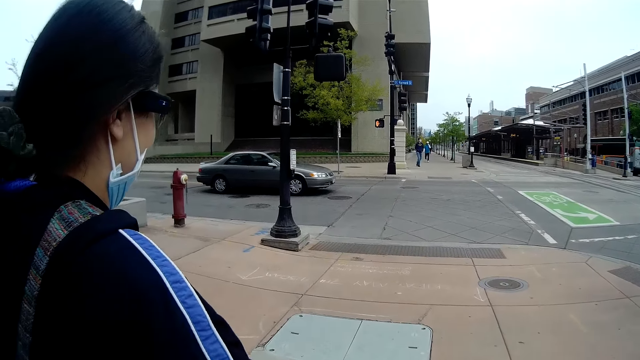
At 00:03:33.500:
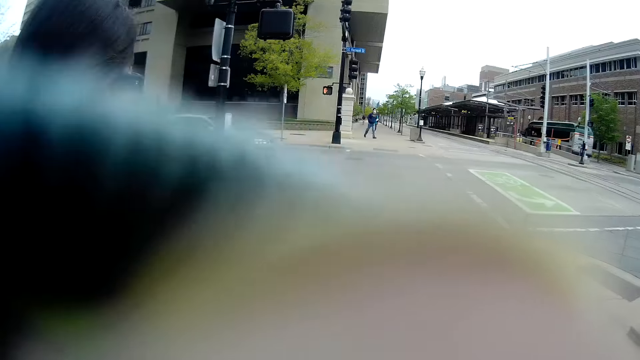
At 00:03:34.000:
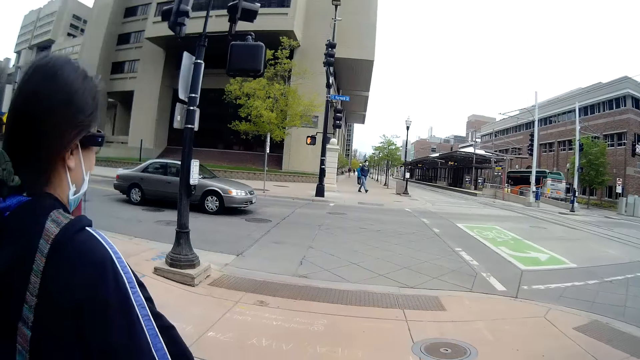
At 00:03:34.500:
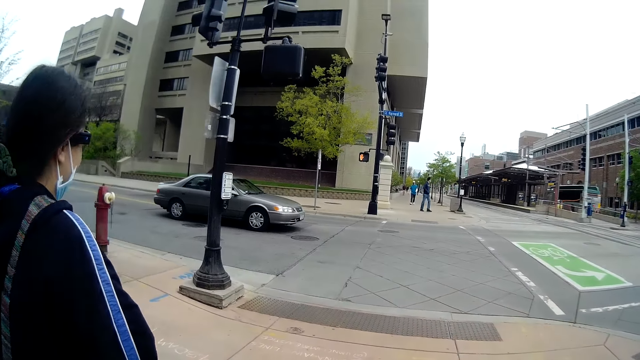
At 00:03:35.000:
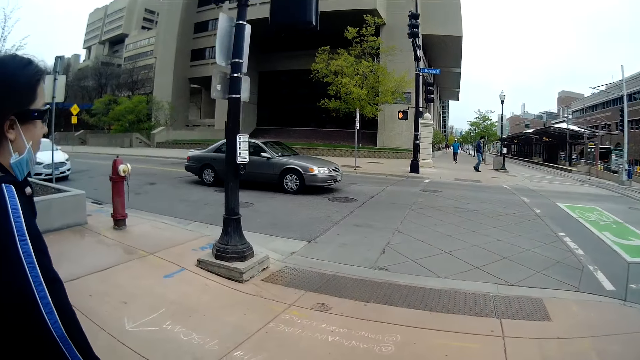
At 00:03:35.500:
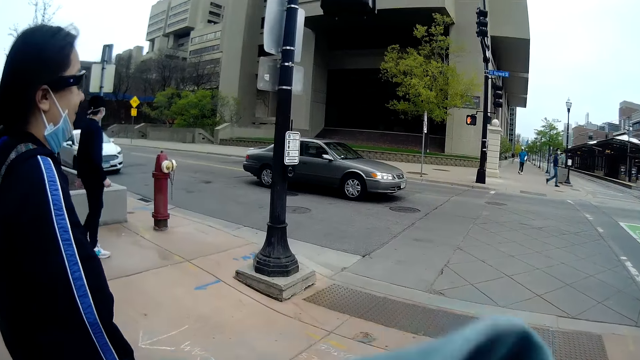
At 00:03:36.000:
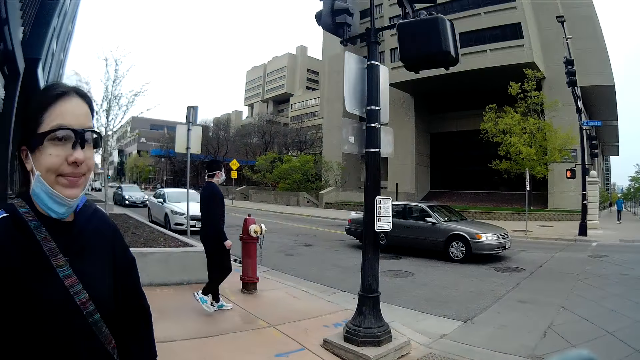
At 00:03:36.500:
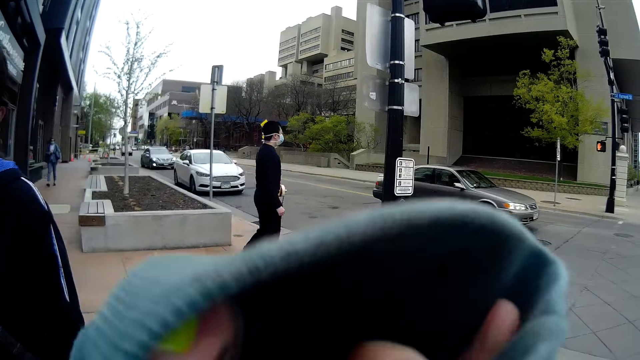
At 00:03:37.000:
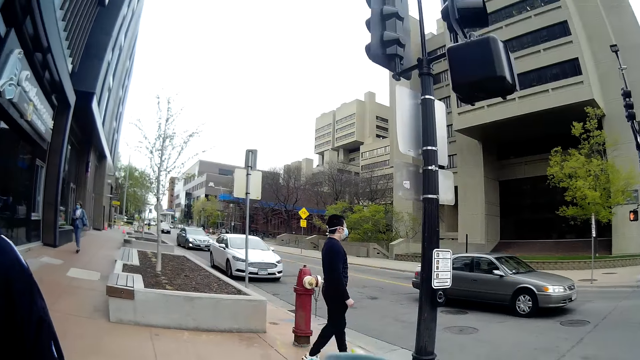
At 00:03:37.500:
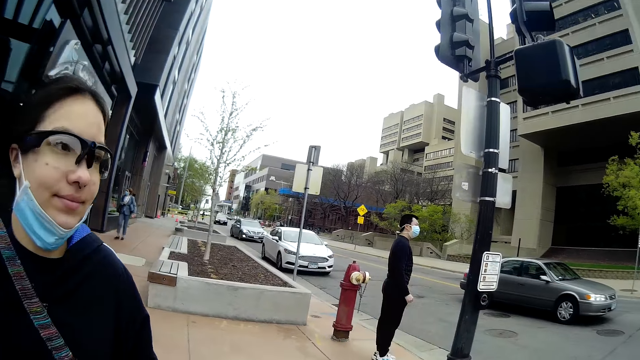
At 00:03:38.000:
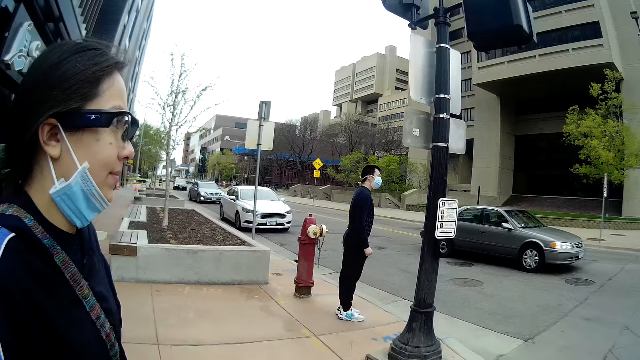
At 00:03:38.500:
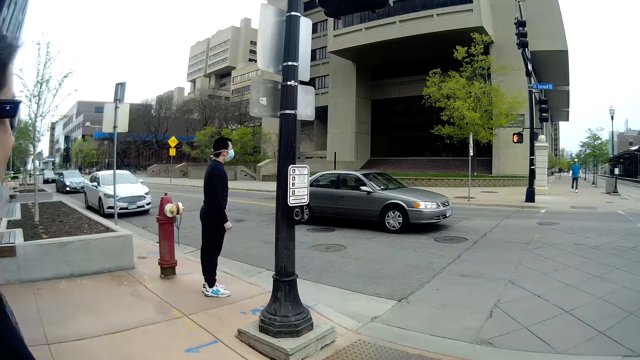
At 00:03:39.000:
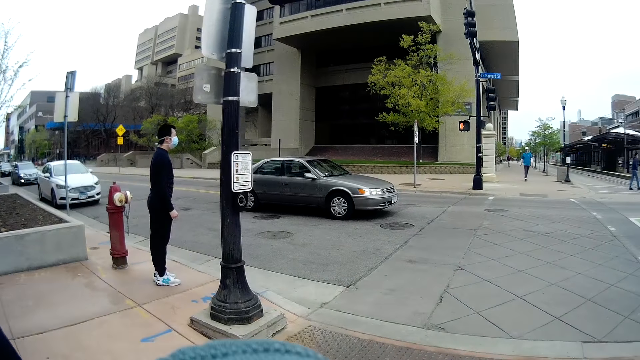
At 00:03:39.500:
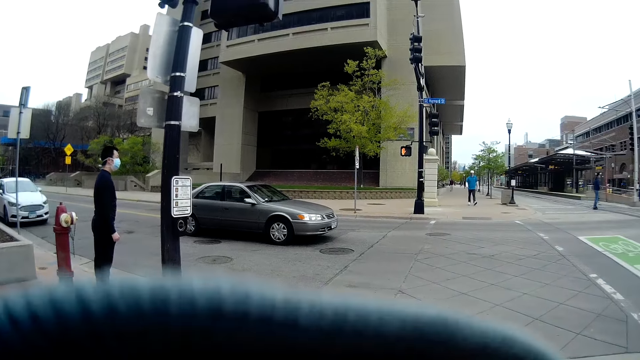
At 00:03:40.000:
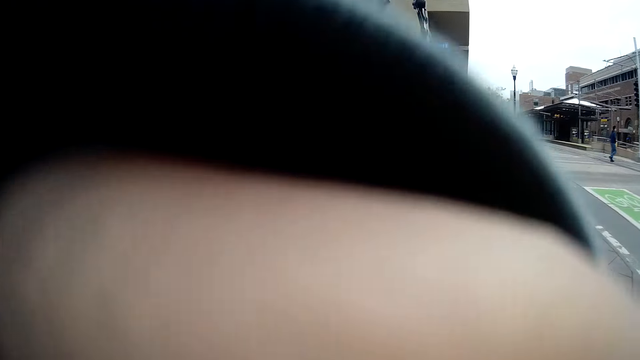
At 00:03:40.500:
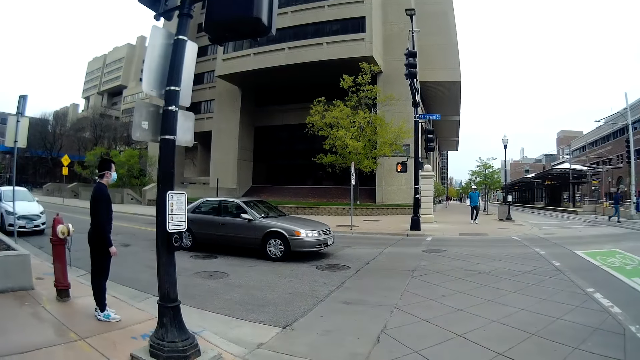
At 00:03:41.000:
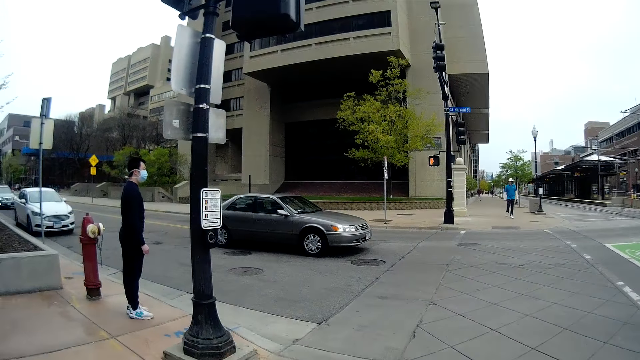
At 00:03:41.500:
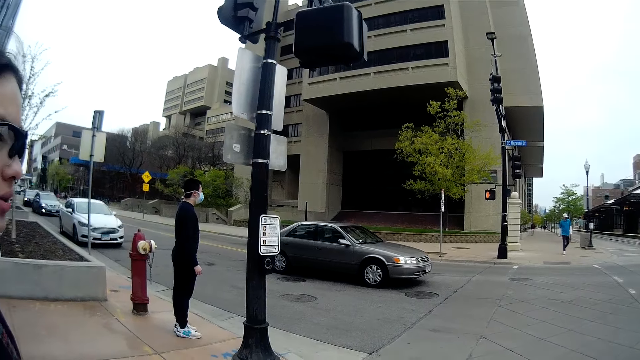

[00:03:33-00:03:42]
A man walks around. The camera wearer stops by the pedestrian crossing on the road with the woman. The man stops walking.

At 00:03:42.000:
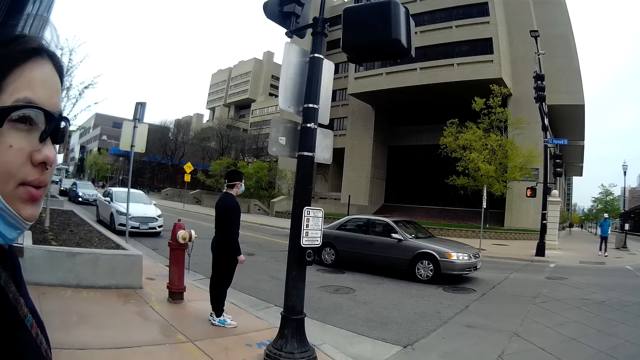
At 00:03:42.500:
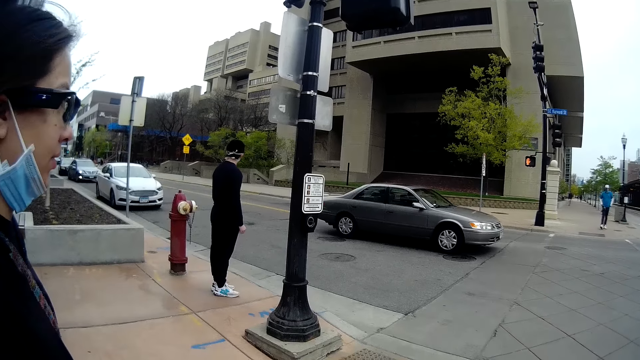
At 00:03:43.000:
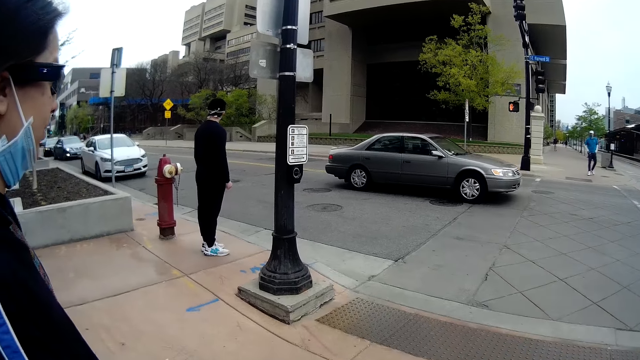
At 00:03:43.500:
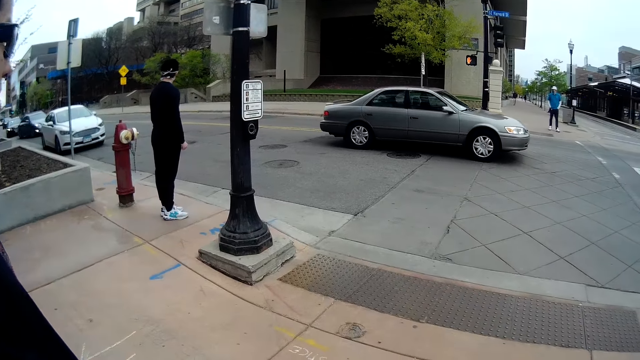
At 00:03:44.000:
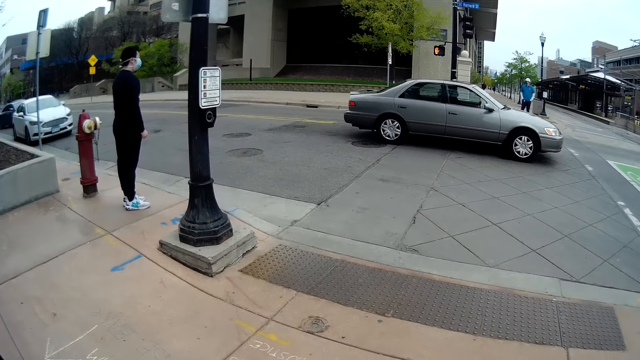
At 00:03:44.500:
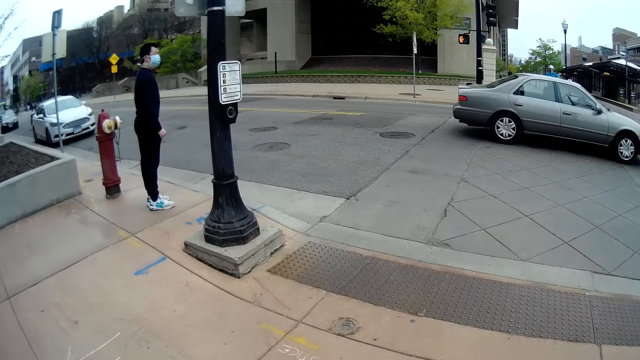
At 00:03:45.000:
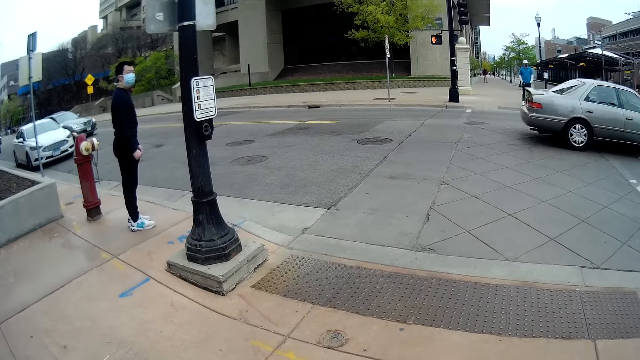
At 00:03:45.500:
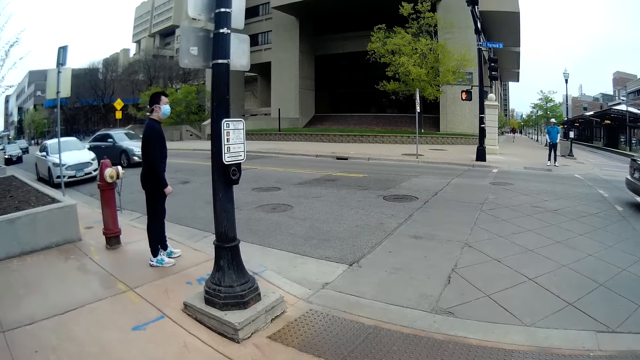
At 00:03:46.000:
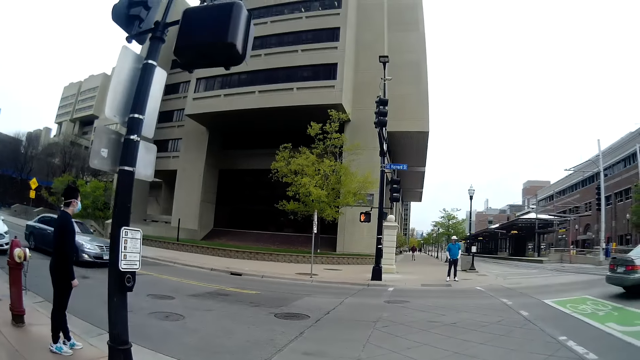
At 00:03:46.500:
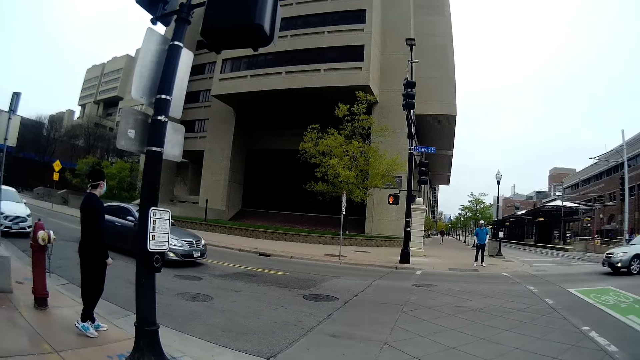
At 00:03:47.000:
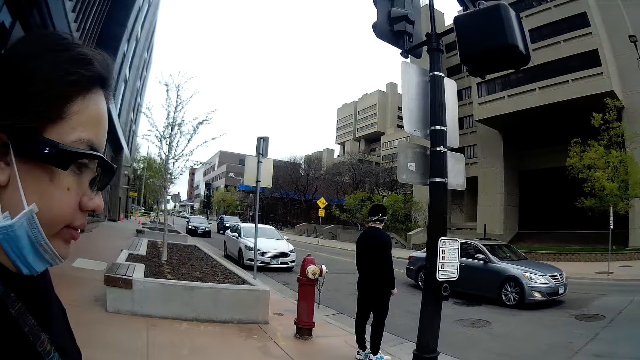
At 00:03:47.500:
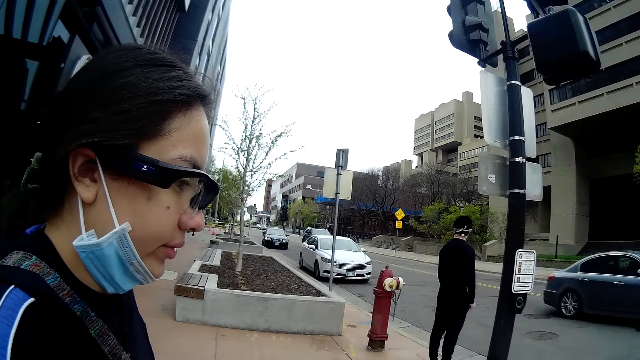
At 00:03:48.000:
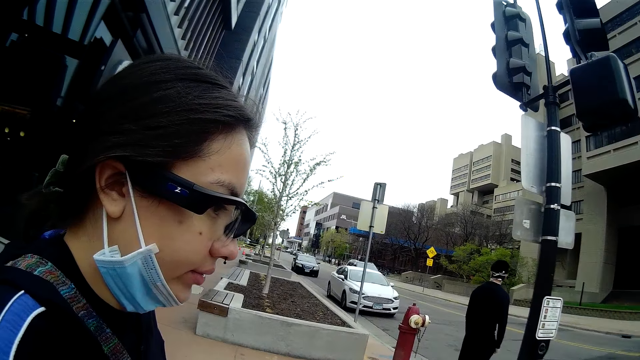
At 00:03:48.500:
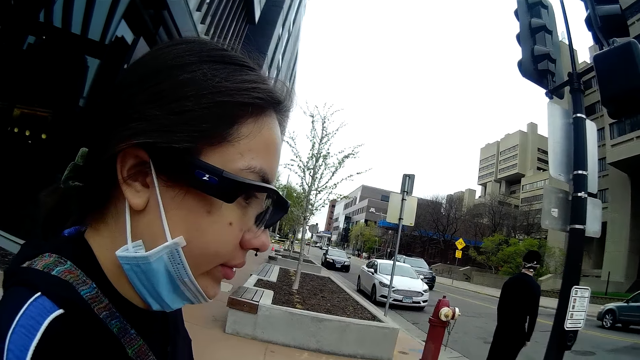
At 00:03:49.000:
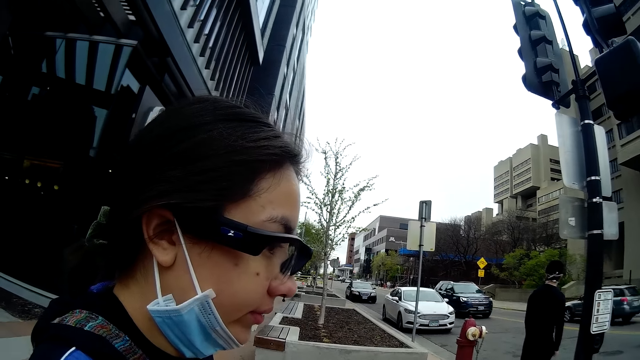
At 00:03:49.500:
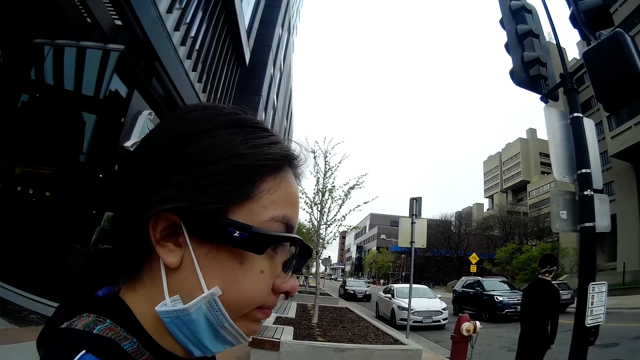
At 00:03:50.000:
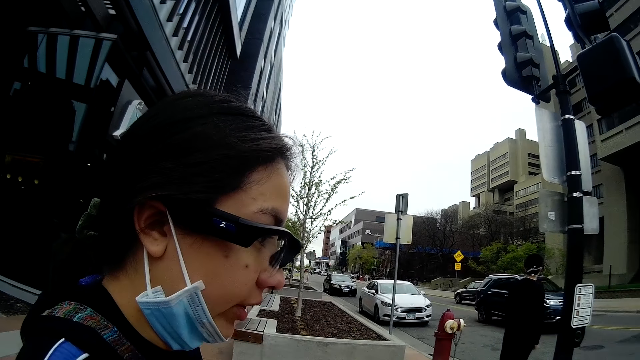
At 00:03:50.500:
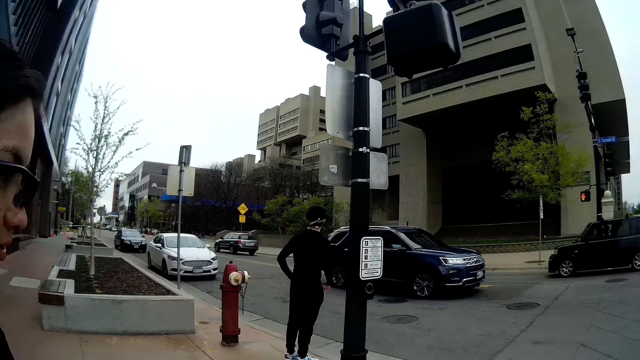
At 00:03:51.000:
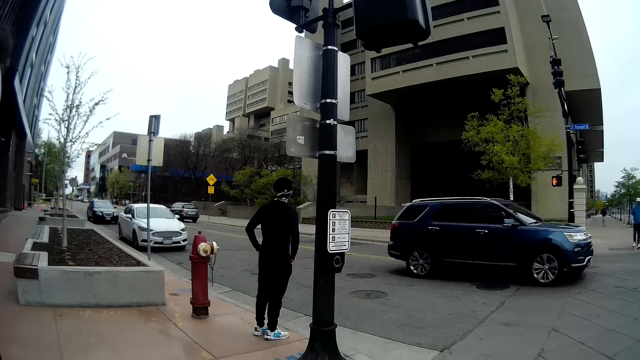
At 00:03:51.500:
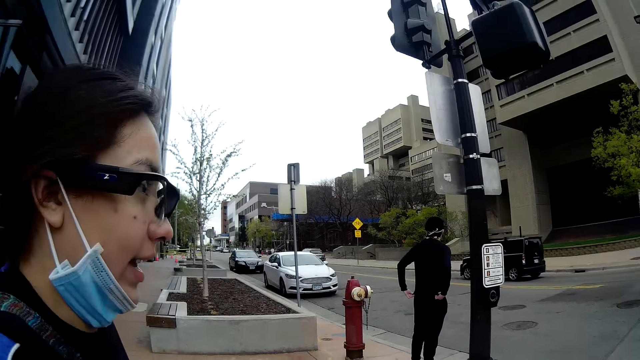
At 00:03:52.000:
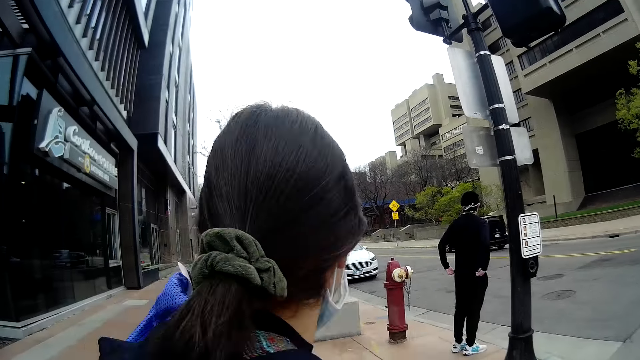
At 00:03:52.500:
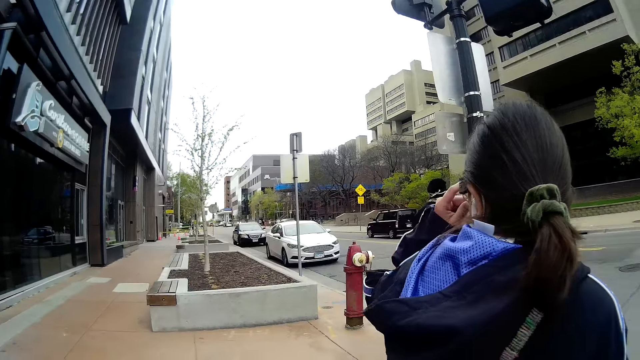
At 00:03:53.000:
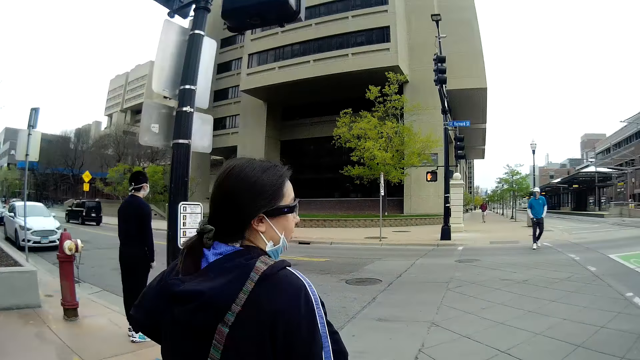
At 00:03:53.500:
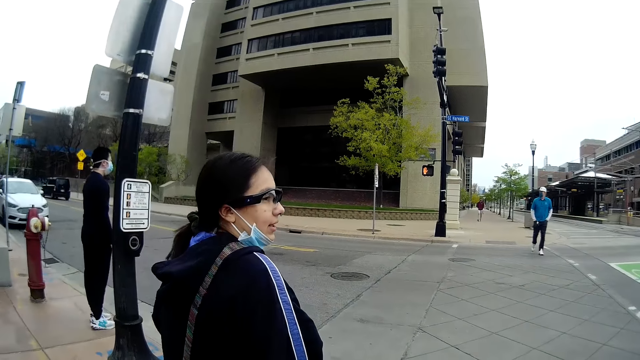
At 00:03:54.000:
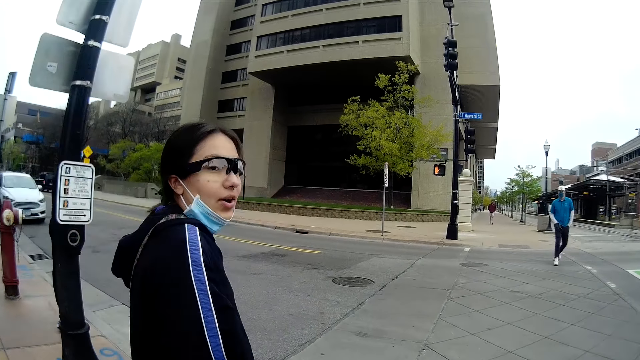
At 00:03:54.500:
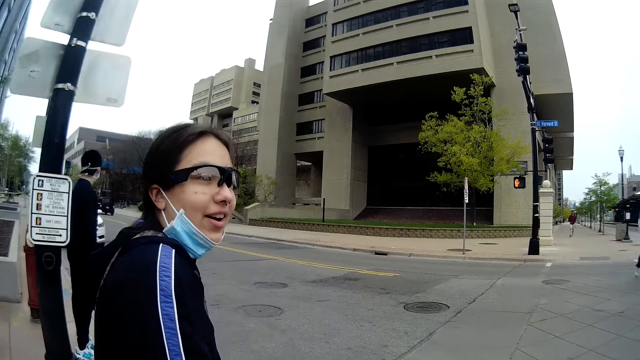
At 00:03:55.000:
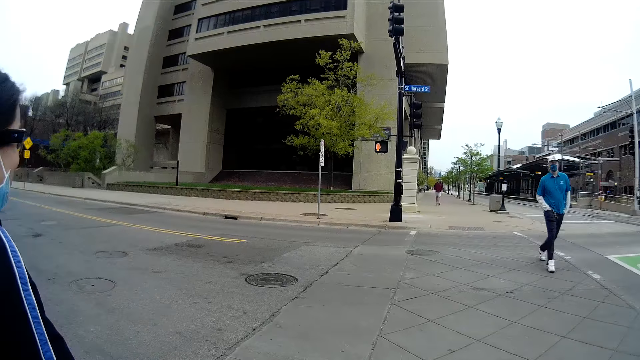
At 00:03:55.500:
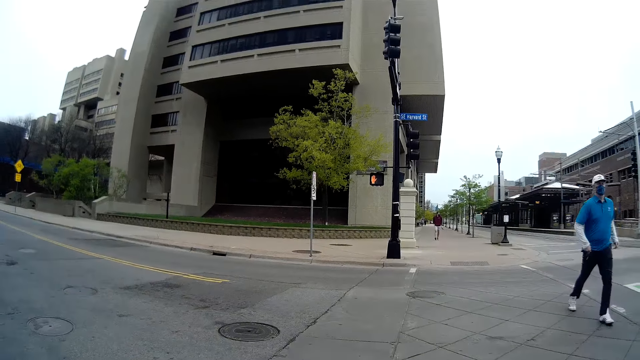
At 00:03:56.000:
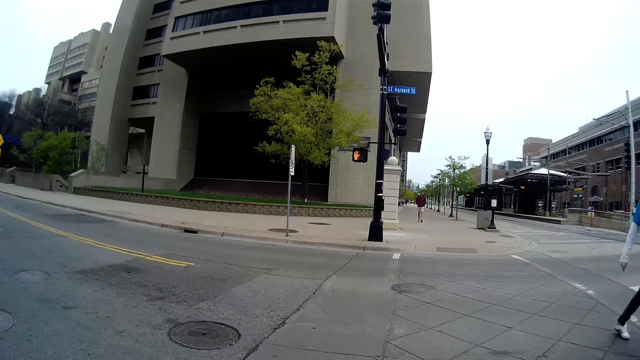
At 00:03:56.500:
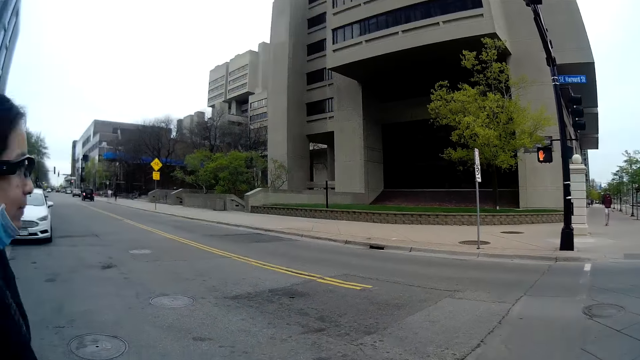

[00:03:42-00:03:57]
The camera wearer converses with the woman. The woman walks around. The camera wearer walks around. They cross the road with the woman.
